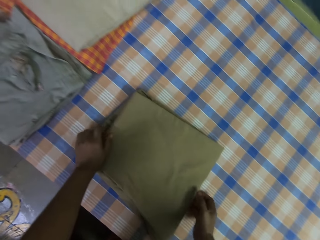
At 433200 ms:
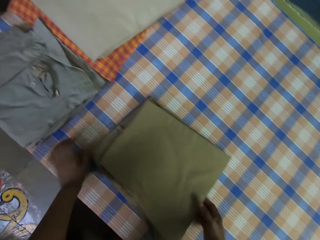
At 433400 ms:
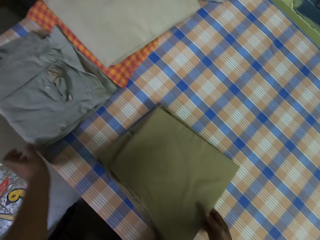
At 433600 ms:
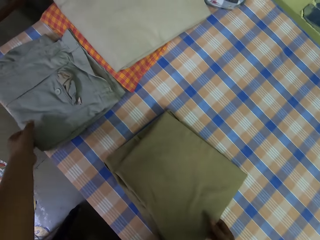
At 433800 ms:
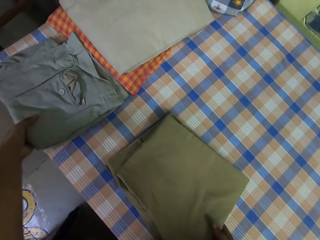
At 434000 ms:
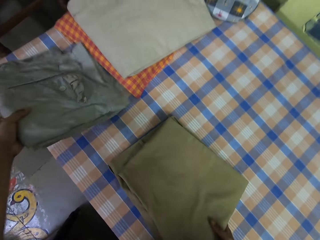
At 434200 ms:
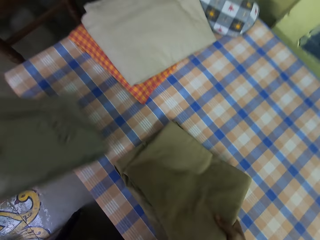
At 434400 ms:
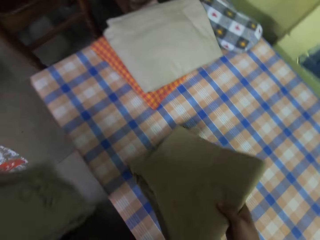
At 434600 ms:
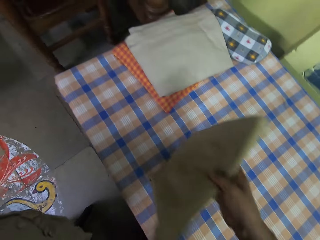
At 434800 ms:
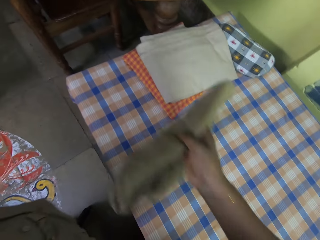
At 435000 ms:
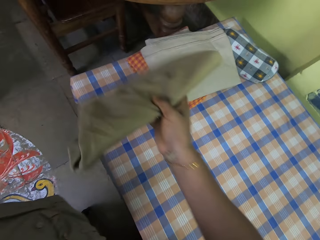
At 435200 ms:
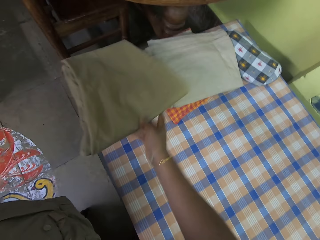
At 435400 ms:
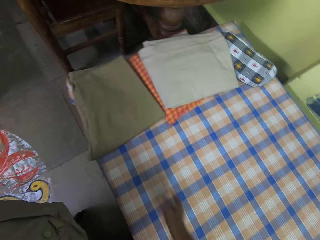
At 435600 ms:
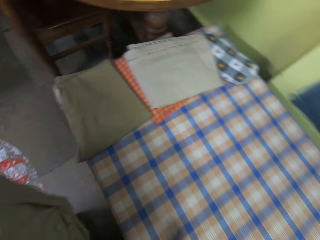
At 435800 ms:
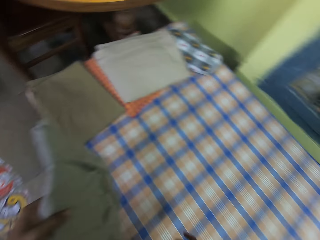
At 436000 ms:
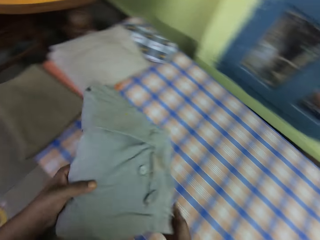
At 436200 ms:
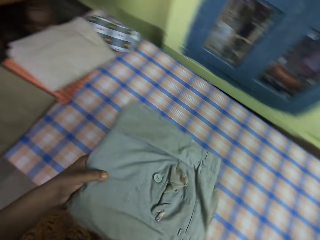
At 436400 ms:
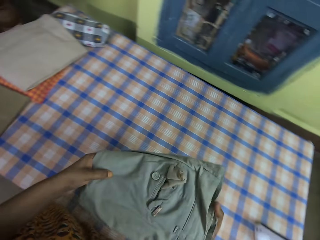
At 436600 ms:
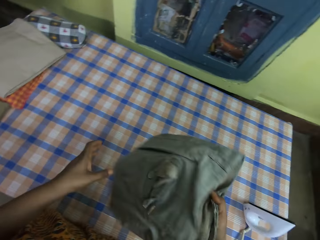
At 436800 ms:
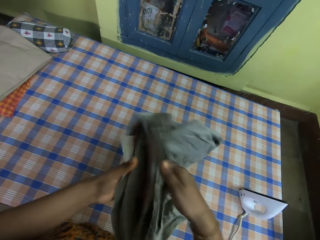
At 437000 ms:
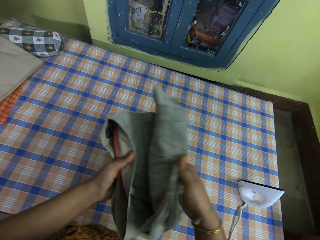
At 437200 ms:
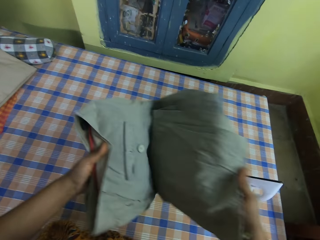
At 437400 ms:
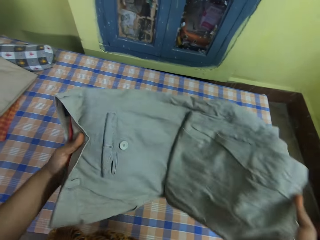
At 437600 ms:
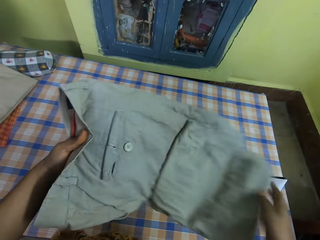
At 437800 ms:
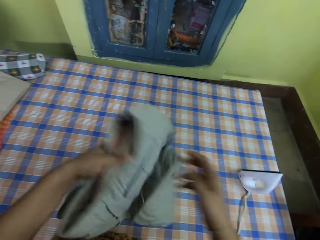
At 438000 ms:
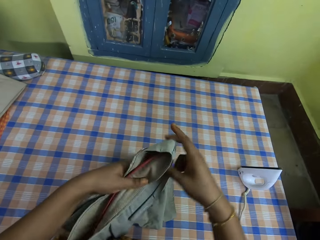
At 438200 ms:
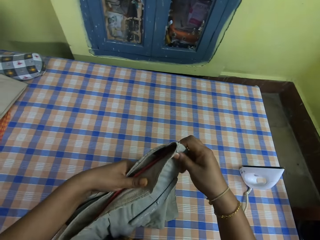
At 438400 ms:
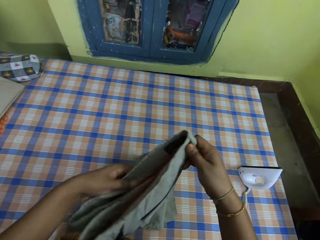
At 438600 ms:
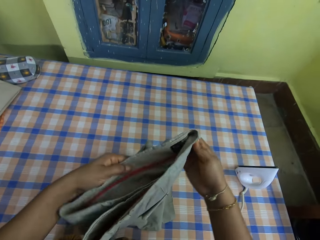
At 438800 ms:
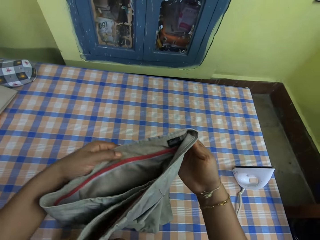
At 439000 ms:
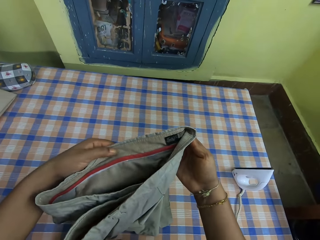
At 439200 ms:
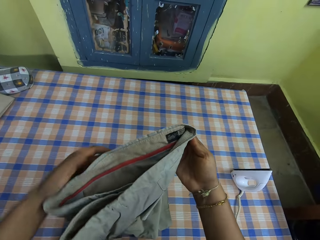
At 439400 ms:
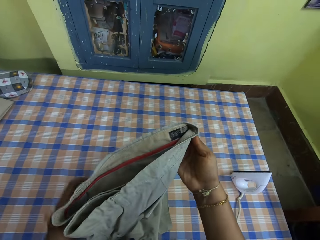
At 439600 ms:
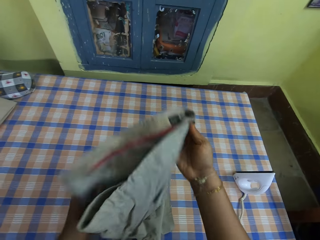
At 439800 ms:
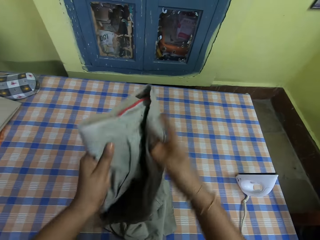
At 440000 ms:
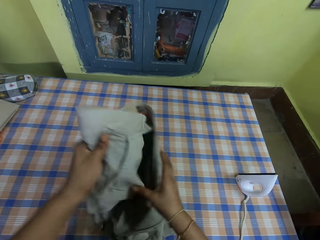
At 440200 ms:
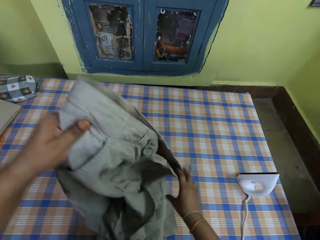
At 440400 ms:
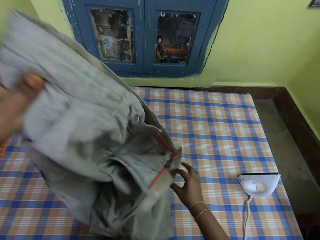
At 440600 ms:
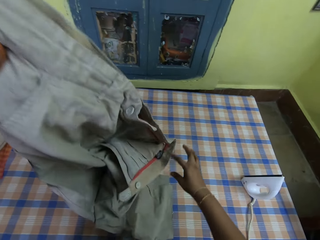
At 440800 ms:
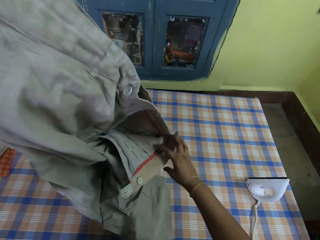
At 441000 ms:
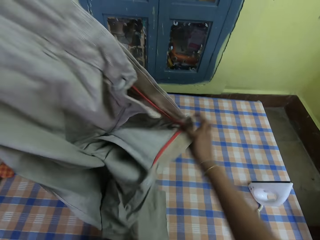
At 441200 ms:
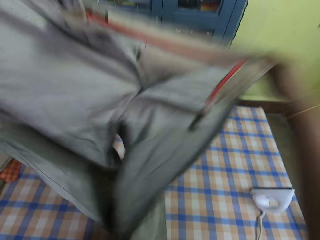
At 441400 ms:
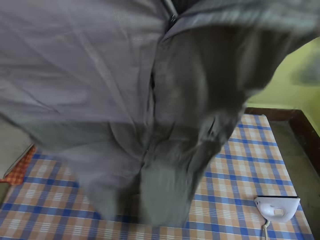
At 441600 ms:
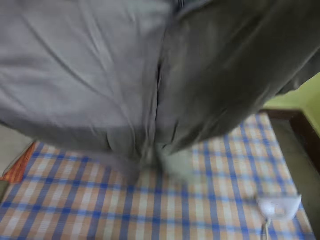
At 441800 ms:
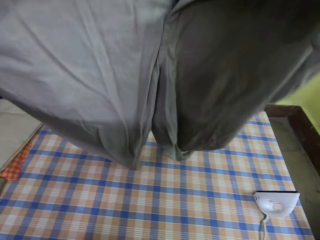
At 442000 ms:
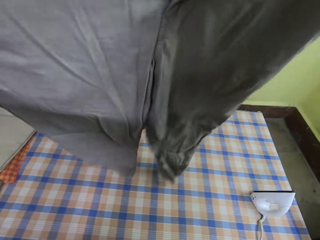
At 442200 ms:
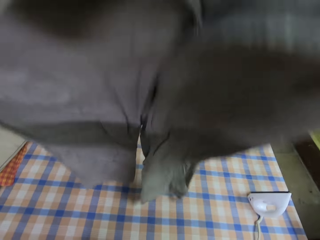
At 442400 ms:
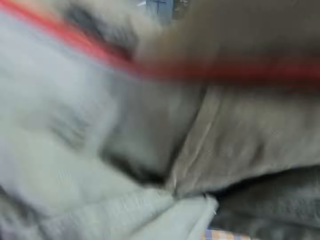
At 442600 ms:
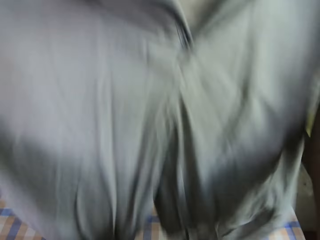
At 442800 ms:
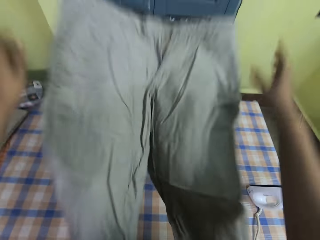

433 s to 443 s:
The camera wearer picks up the trousers. They drop the trouser on the table. They unfold the trouser. They talk with a person.

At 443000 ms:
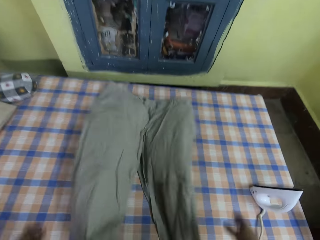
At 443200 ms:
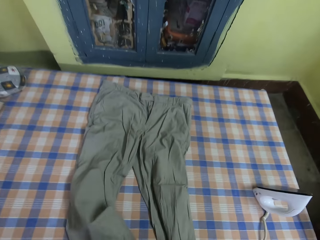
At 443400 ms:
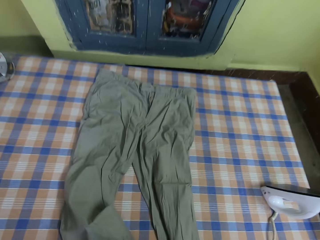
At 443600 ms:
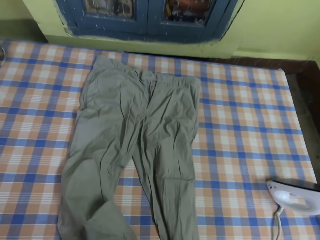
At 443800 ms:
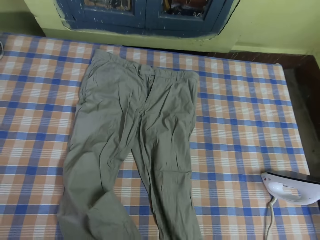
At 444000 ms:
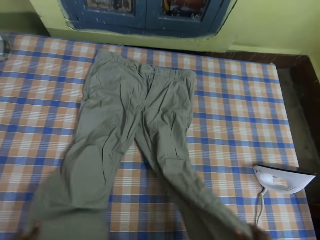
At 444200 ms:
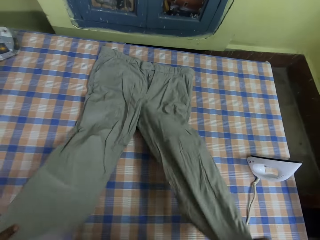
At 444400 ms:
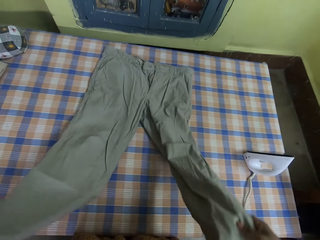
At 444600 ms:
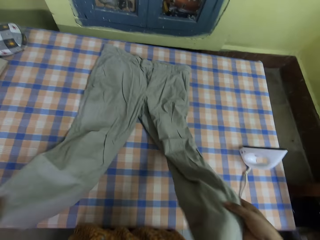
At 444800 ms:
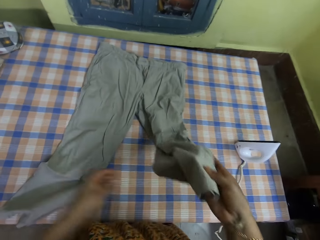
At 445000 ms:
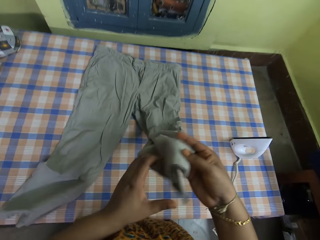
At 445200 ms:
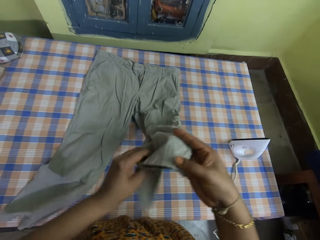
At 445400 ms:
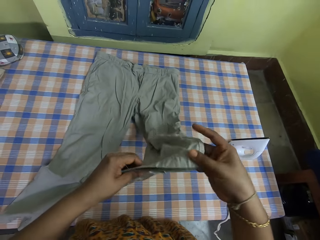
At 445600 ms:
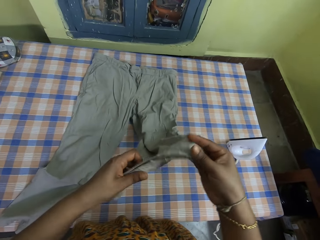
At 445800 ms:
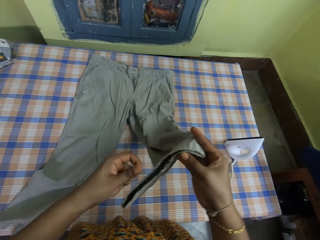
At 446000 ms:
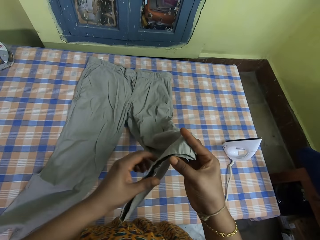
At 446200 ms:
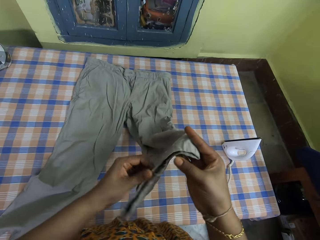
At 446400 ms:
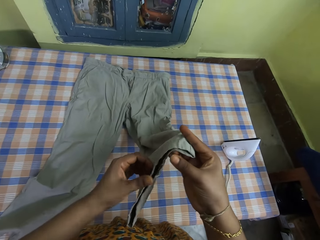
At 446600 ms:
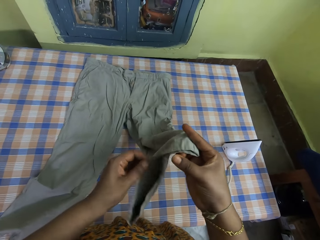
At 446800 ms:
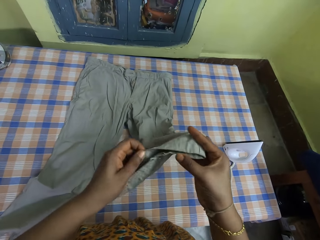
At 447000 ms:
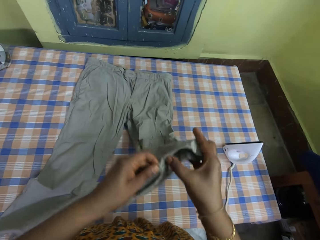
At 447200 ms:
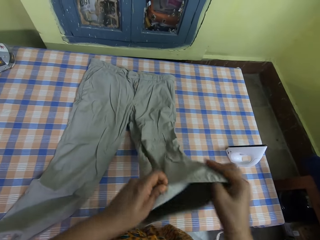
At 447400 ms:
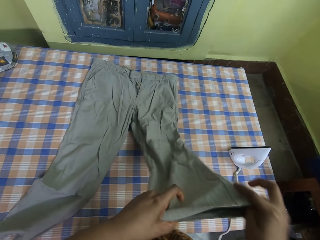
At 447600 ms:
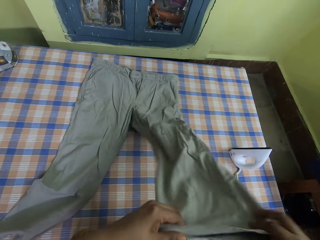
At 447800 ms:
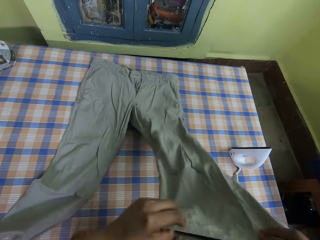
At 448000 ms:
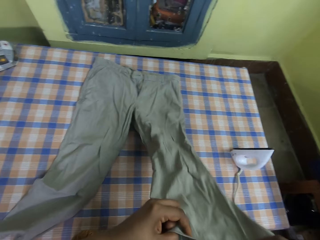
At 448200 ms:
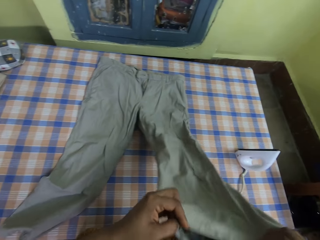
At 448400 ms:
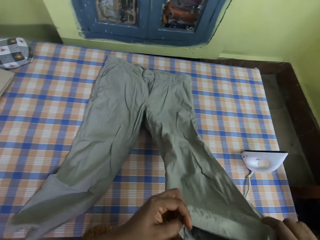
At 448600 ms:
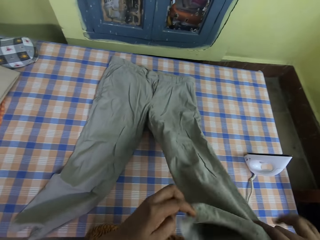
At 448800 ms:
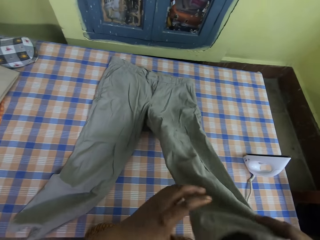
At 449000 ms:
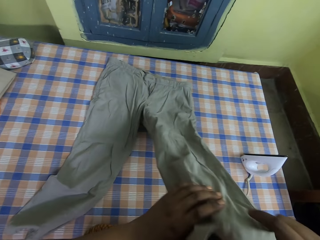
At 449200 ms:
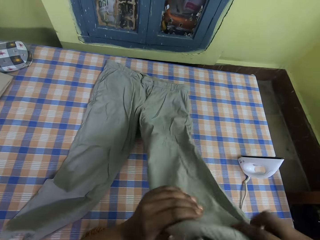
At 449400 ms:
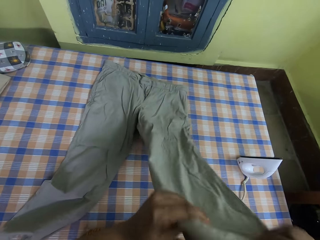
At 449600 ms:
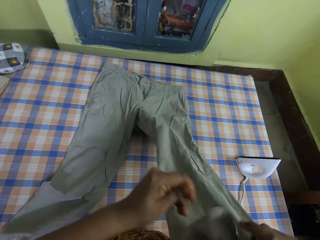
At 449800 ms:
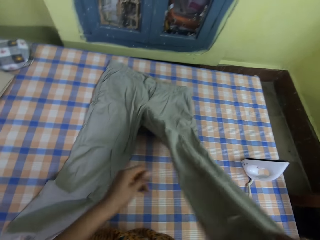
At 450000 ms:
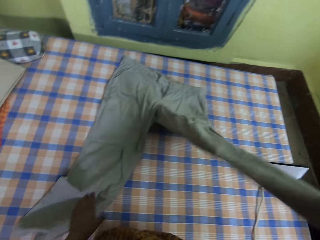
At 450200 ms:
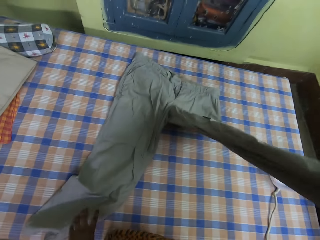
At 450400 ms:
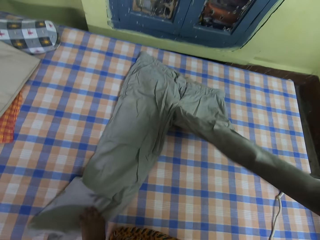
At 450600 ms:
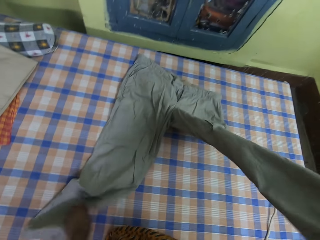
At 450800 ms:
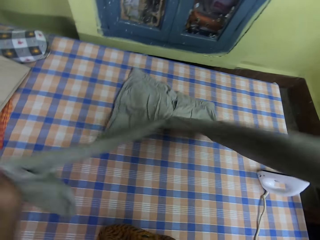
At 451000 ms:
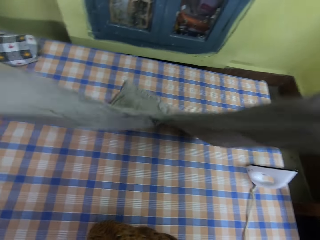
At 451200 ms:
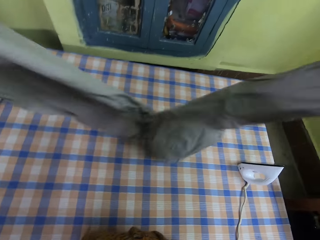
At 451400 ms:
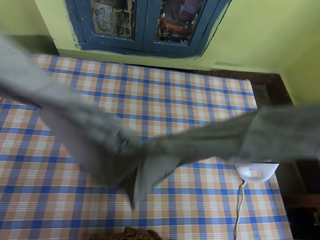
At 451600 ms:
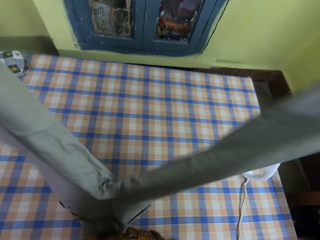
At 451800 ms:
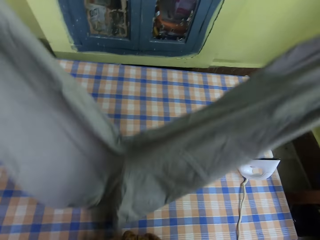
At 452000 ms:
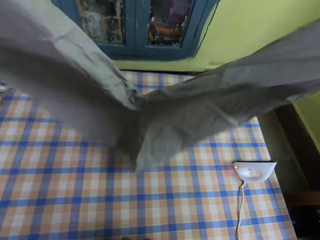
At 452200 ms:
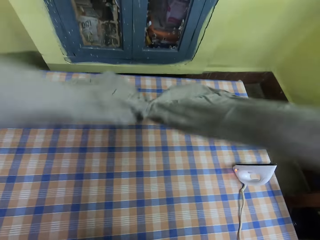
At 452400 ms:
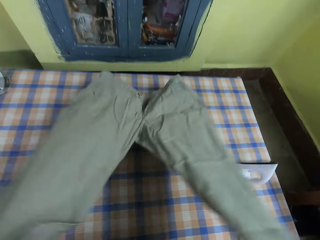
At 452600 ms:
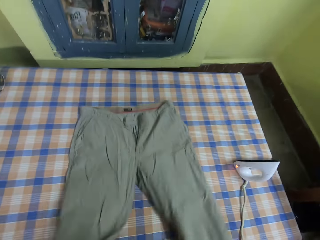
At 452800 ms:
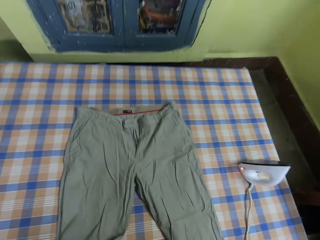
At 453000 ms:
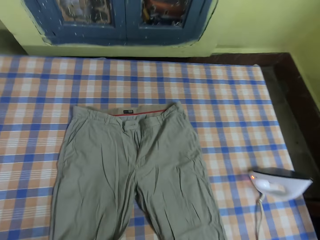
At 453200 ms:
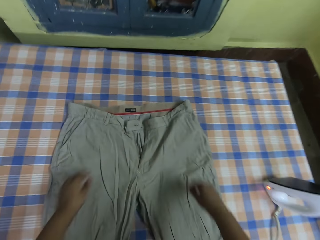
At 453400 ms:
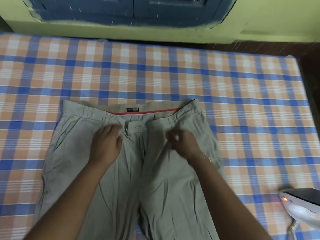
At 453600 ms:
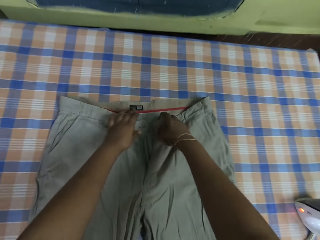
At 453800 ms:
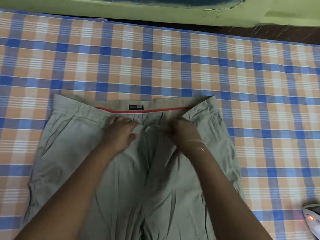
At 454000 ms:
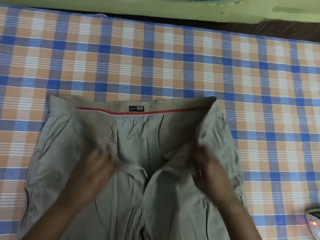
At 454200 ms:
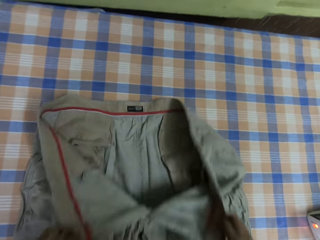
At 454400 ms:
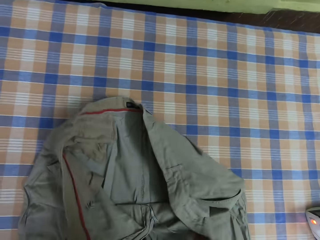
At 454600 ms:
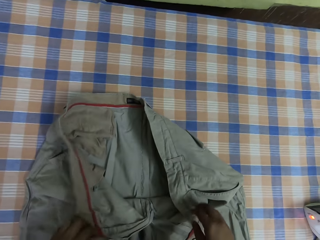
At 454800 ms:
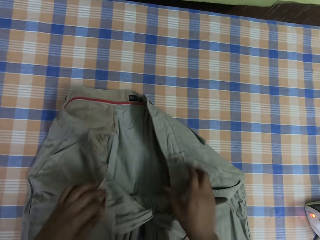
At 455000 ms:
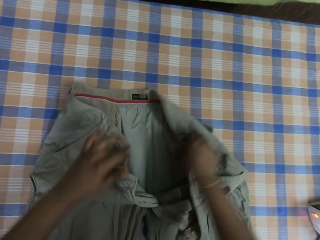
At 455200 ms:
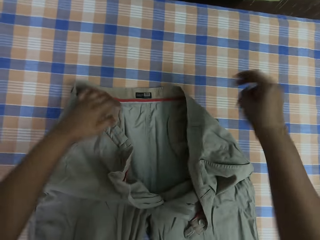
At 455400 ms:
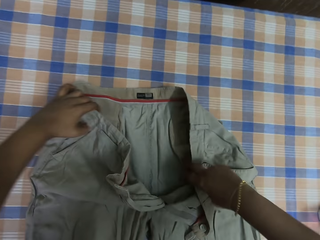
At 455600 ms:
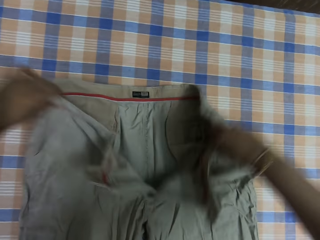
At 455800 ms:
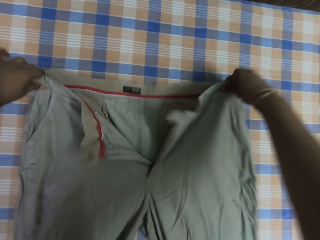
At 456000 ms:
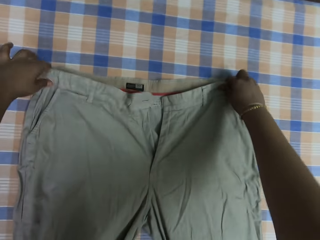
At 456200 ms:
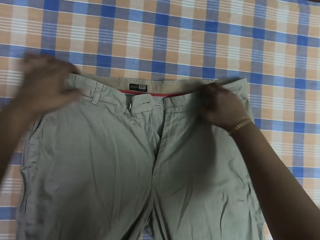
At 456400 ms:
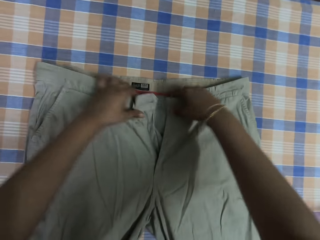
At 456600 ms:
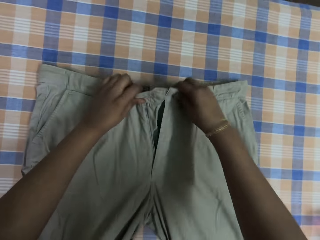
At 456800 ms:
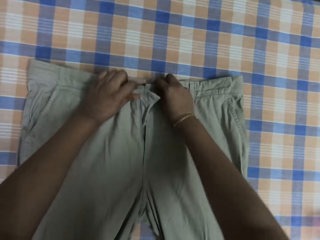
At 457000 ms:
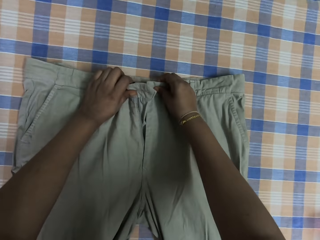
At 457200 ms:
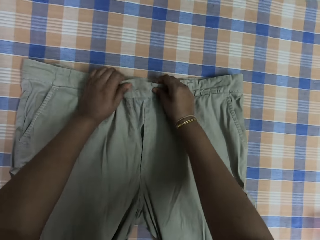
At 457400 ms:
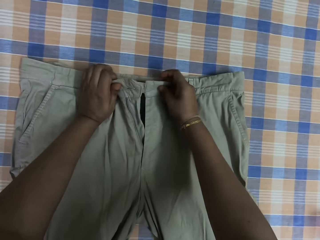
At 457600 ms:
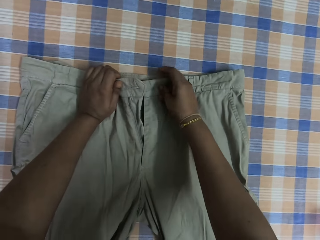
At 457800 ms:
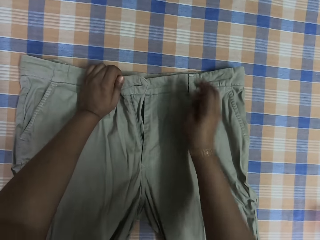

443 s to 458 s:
The camera wearer drops the trouser on the table. They adjust the trouser. They touch the trouser. They pick up the trouser. They put the trouser down. They touch the trouser.
